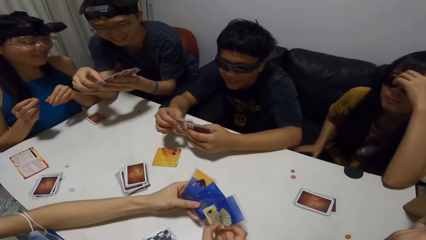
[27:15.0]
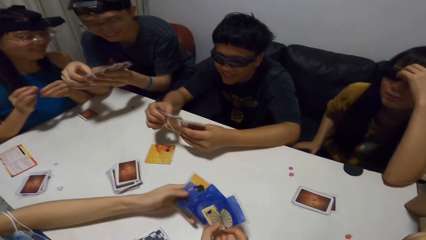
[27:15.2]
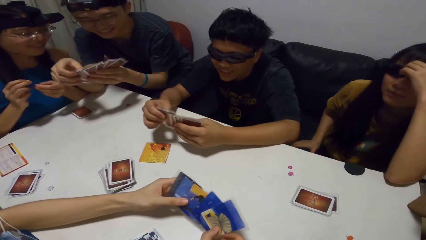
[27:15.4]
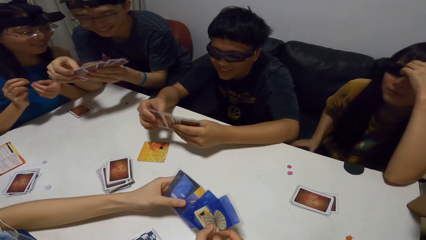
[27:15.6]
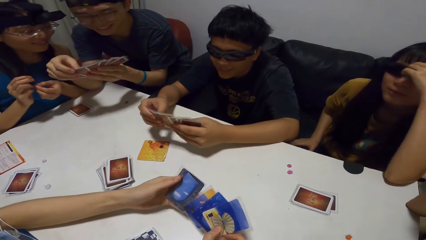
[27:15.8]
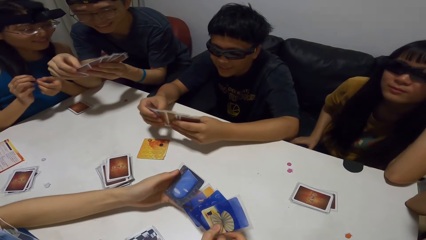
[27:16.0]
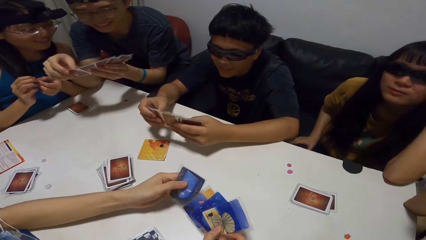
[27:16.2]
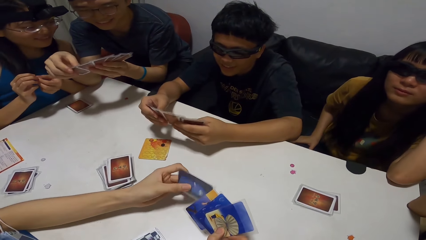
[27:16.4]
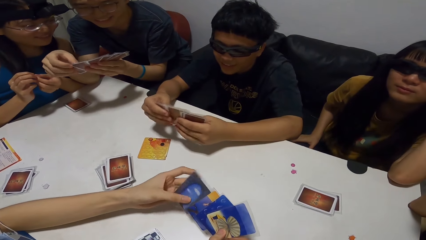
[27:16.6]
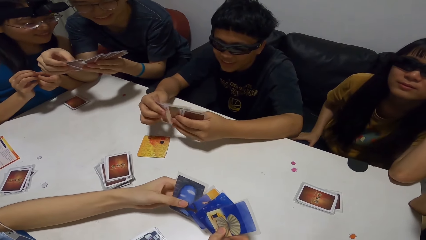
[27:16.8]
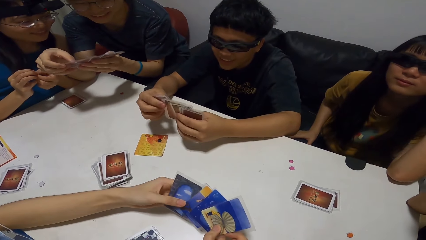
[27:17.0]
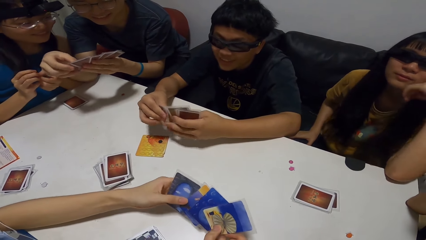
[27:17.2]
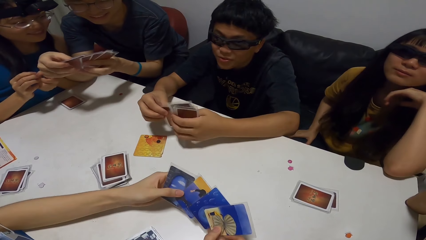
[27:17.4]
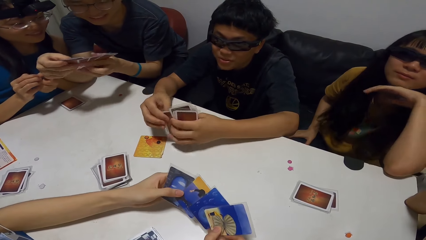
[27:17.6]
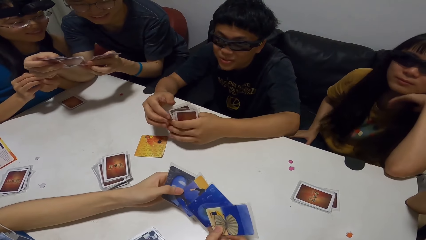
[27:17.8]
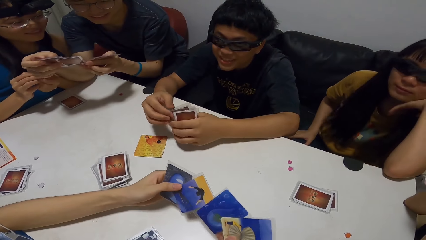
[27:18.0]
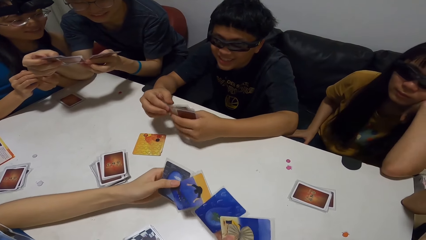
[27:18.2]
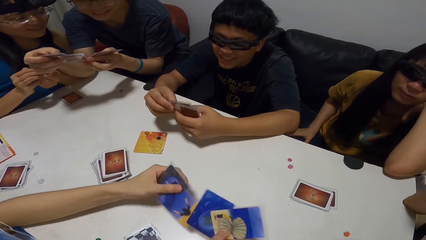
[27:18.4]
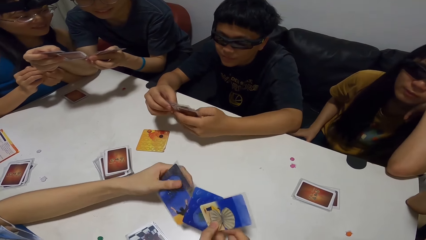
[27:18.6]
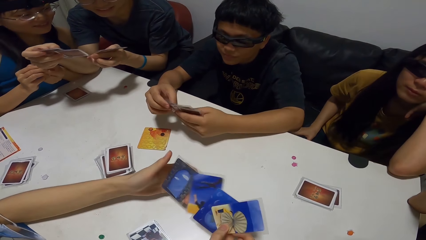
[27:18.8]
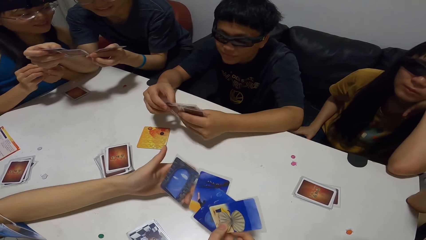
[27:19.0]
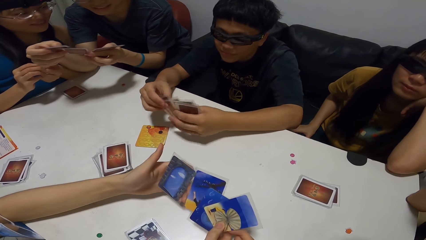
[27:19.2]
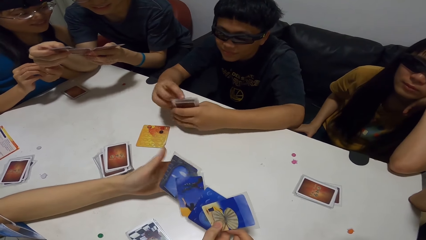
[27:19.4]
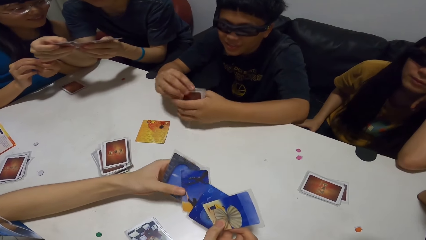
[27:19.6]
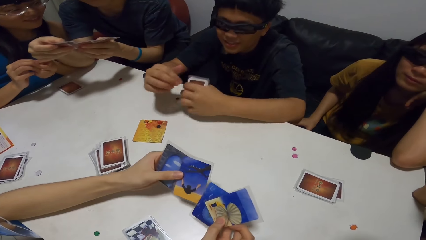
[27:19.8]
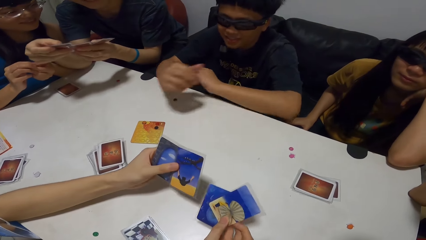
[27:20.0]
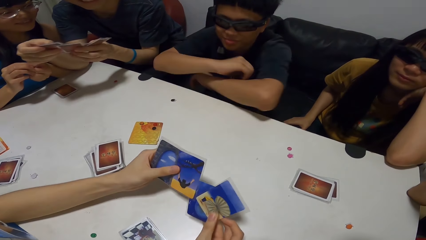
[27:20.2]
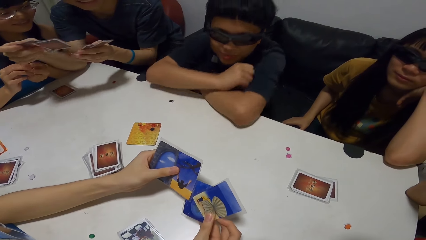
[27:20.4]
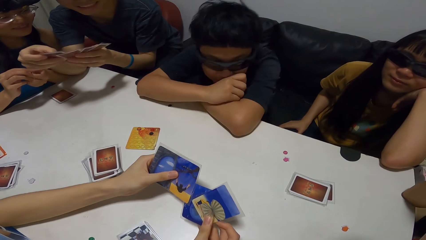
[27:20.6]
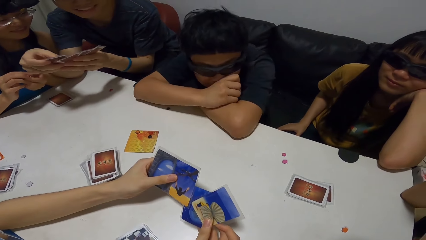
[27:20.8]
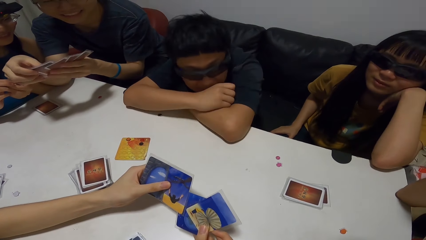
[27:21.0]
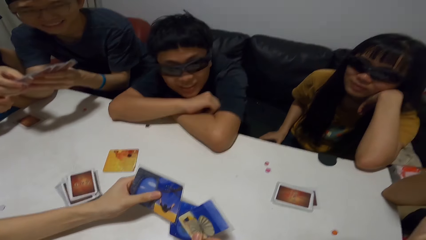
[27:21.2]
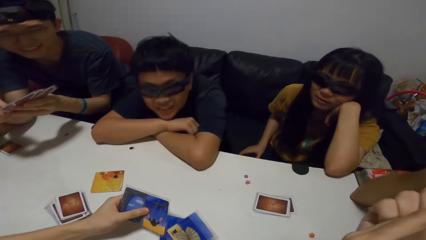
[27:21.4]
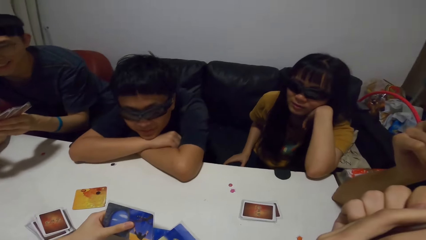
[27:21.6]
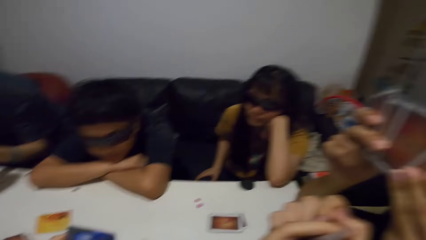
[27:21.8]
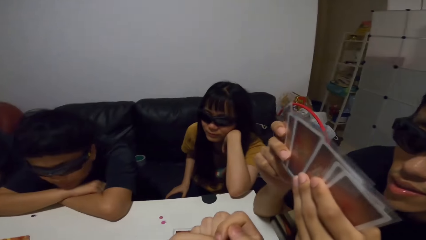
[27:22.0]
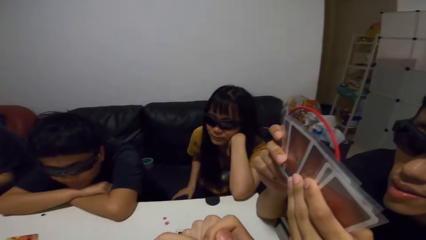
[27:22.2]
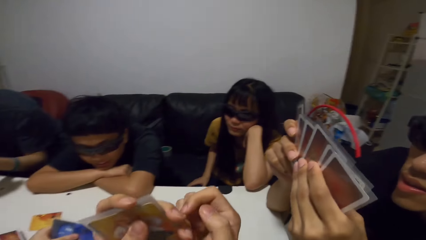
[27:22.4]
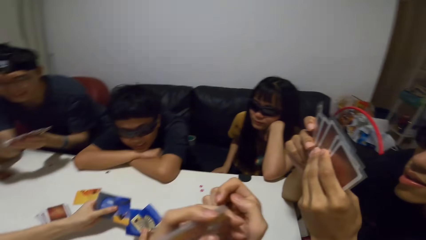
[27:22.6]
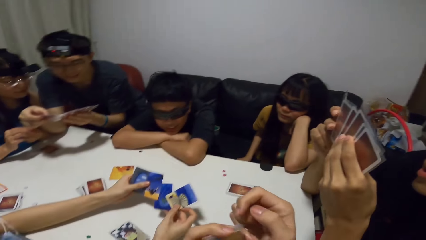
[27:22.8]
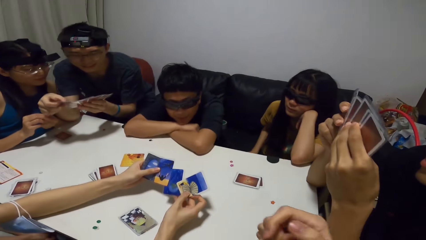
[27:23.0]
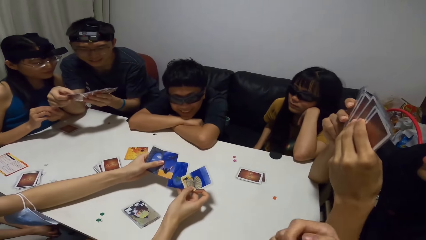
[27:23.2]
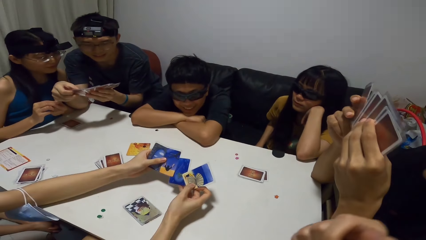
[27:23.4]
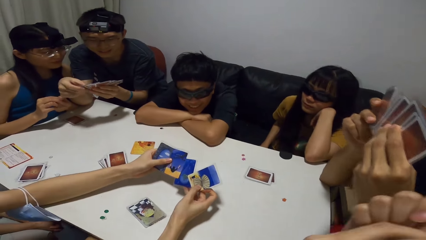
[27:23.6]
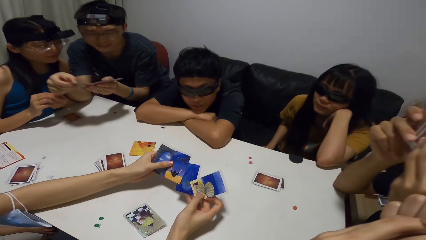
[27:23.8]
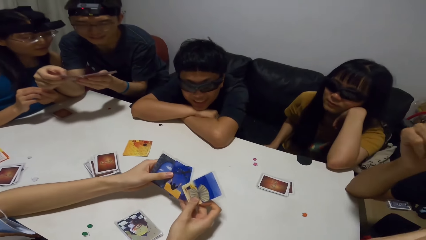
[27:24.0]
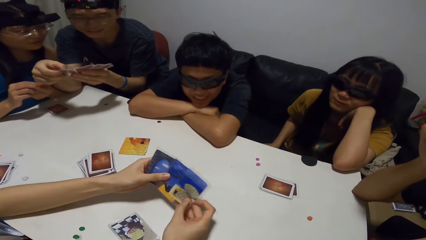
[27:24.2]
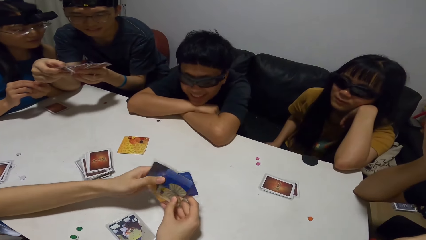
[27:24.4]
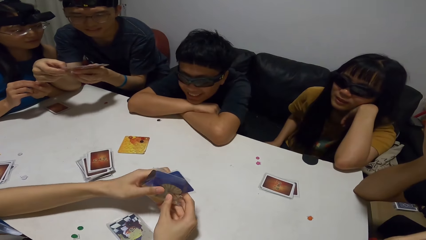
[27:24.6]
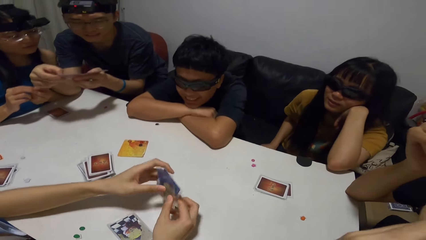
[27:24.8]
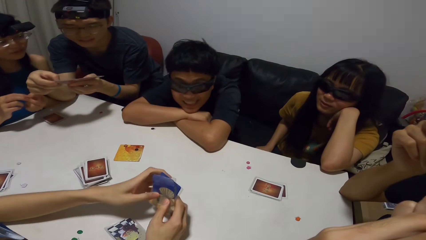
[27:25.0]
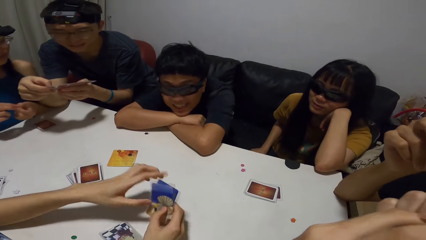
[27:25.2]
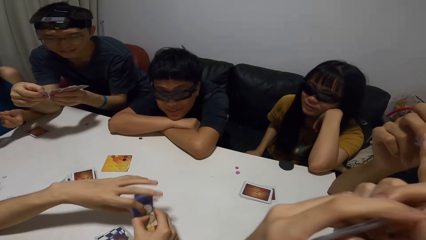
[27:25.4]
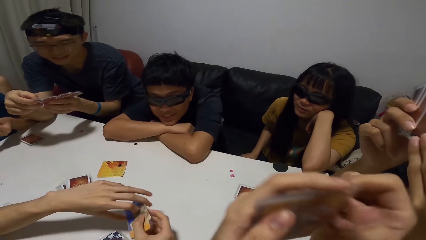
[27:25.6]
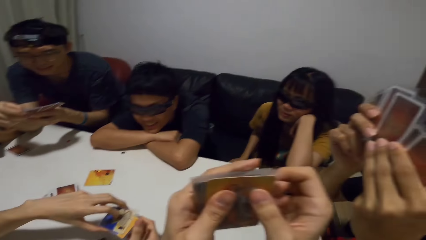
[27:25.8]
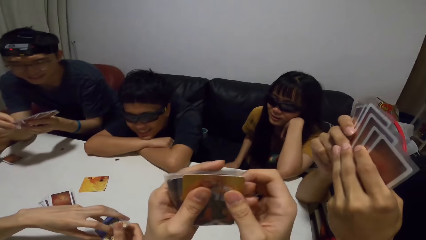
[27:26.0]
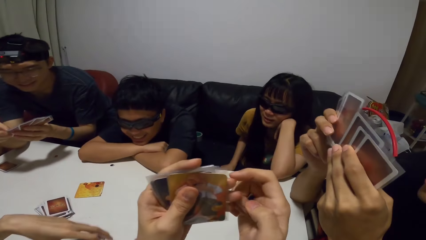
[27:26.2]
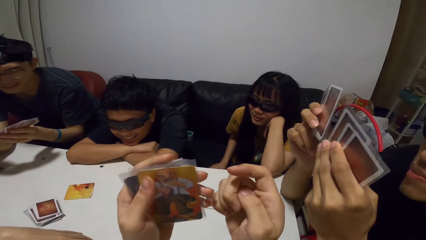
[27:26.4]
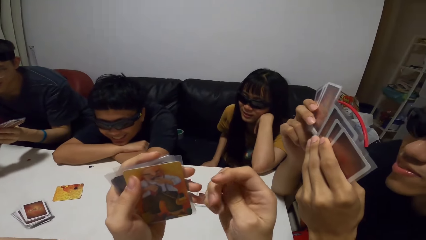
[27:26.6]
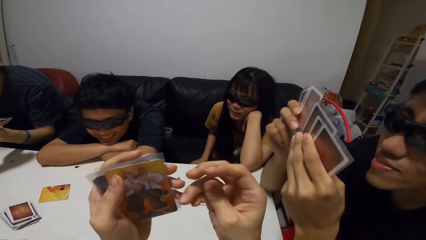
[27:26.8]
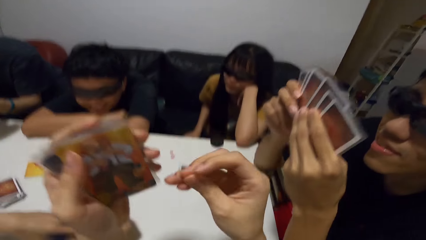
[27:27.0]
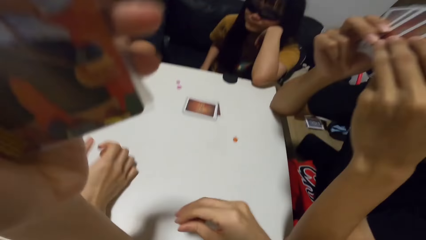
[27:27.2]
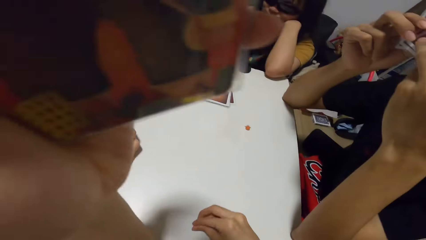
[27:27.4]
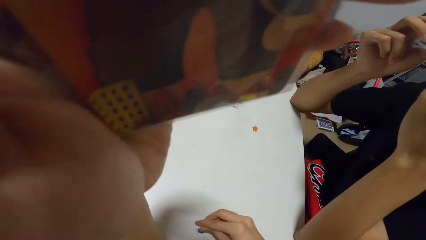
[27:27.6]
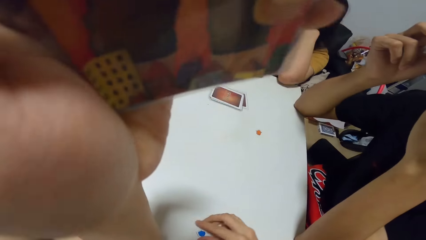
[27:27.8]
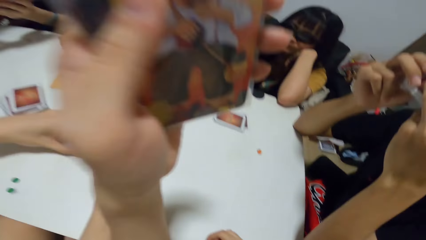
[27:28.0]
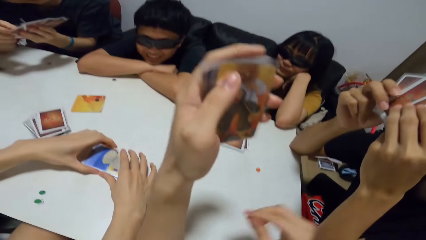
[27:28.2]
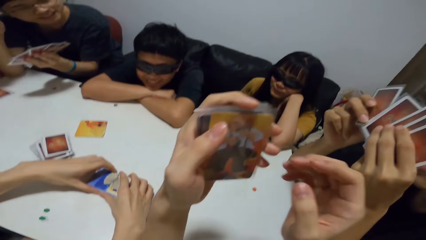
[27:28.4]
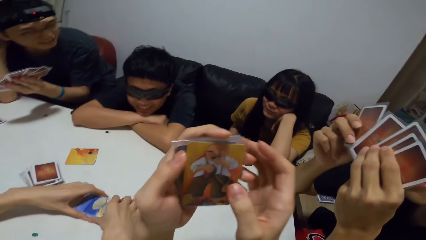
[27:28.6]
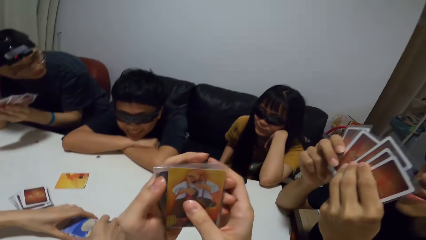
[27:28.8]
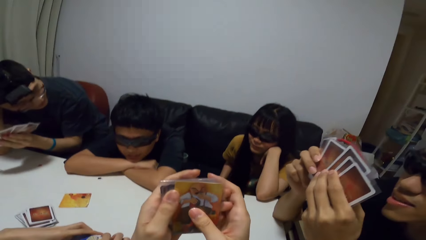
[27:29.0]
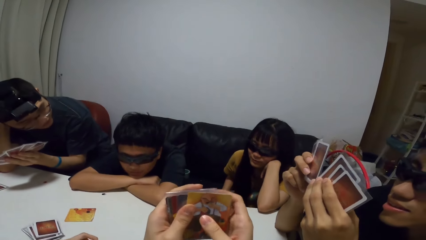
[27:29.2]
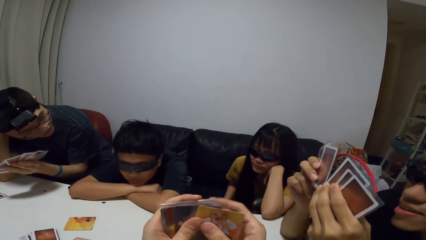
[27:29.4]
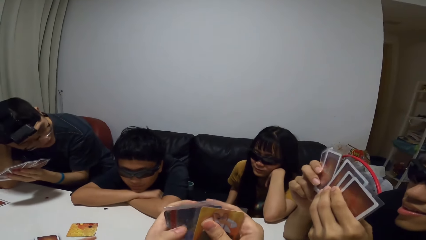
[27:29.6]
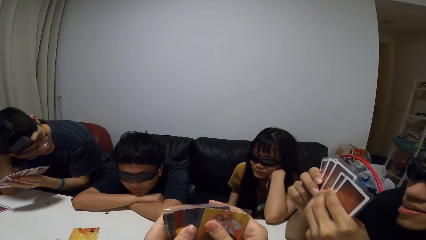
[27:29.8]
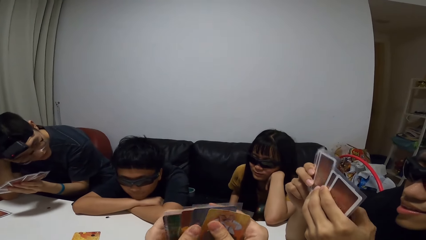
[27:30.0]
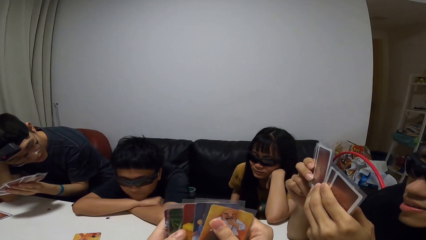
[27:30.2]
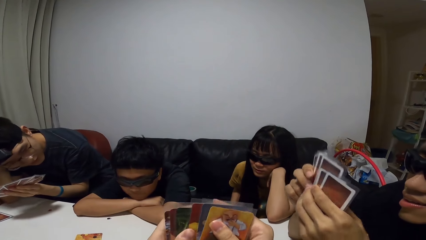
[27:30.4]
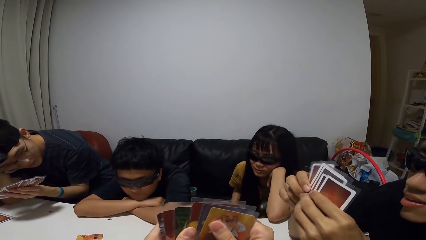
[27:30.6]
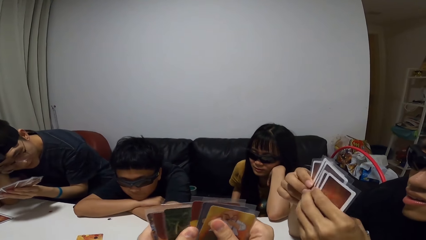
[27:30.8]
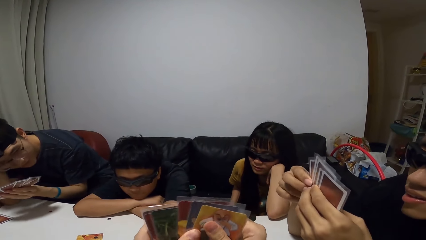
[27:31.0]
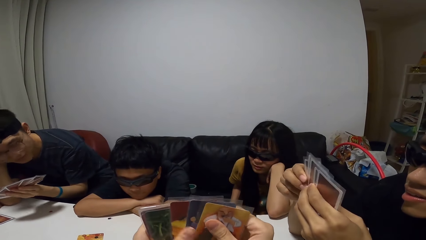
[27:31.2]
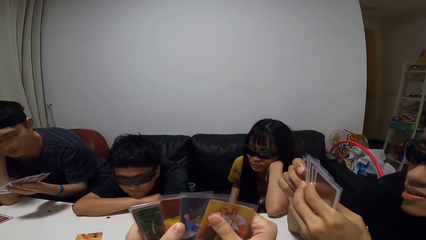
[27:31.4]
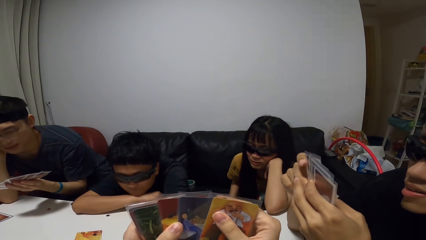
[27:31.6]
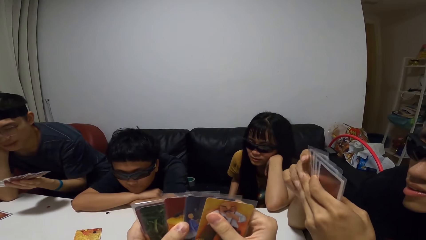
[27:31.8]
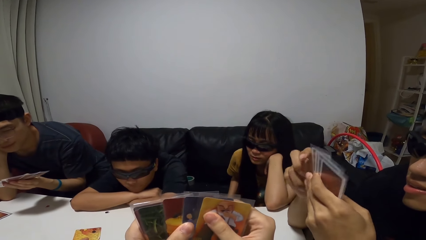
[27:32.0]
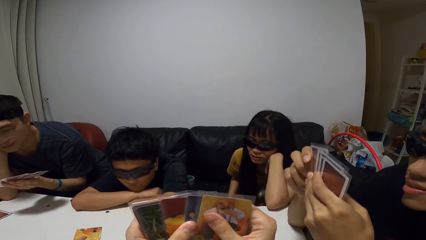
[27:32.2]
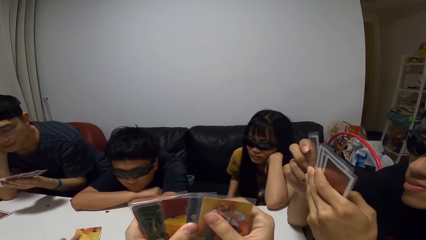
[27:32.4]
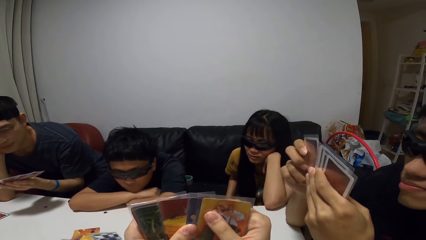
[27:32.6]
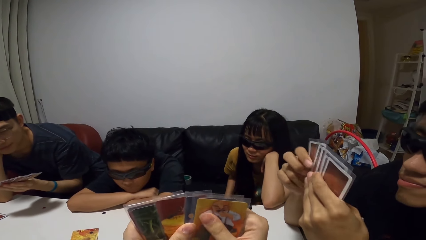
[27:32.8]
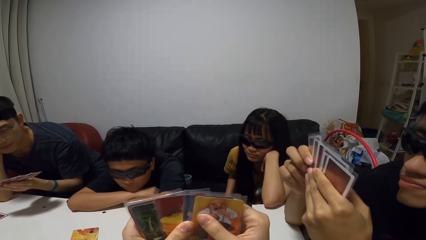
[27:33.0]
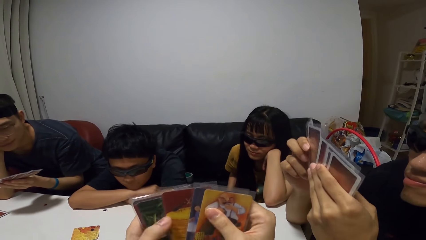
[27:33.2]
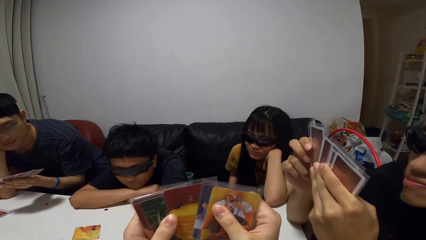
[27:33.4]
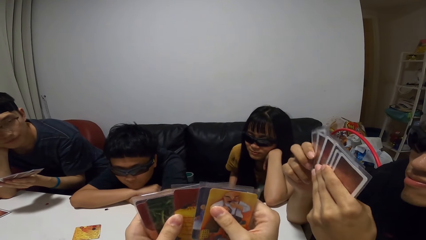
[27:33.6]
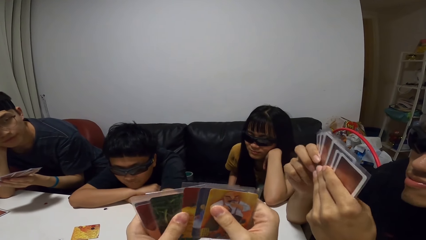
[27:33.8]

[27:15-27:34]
A man shuffles through some cards with both hands. Another man leans on the table with both hands. A third man holds some cards in both hands. The camera wearer holds some cards in his left hand. He touches the cards in his left hand with his right hand. The first man drops the card on the table with his left hand. The camera wearer drops a button on the table with his right hand. He shuffles through the cards with both hands. The first man shuffles some cards with both hands.
